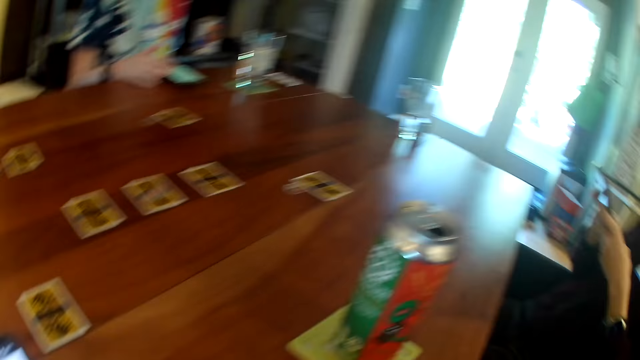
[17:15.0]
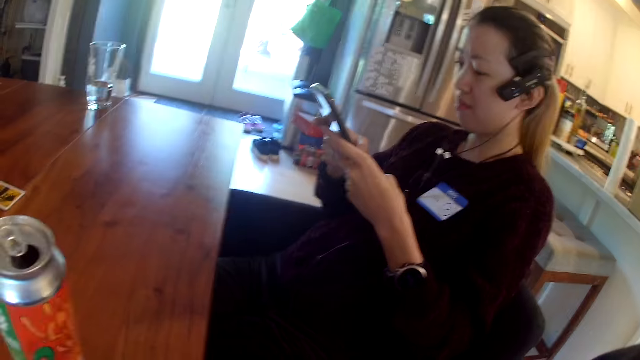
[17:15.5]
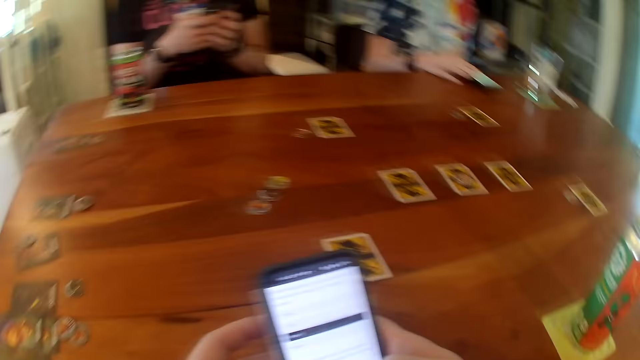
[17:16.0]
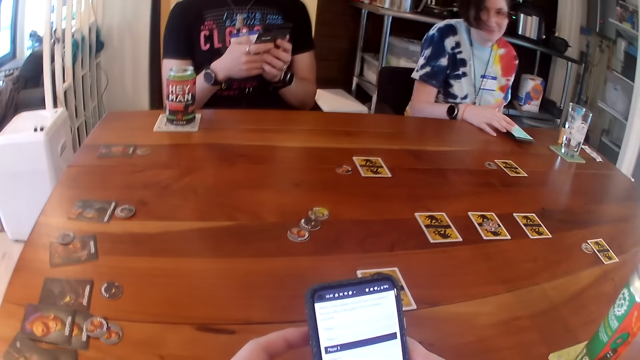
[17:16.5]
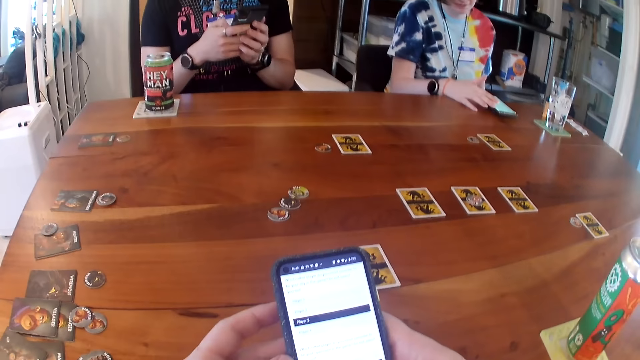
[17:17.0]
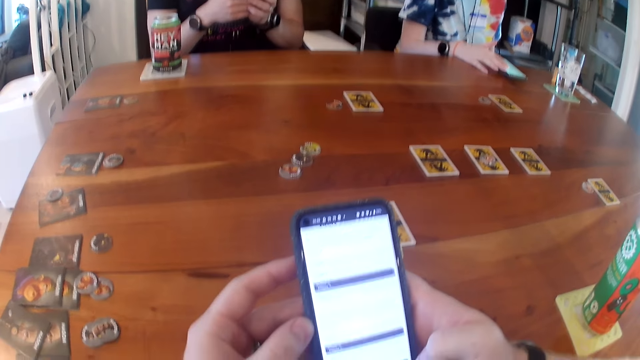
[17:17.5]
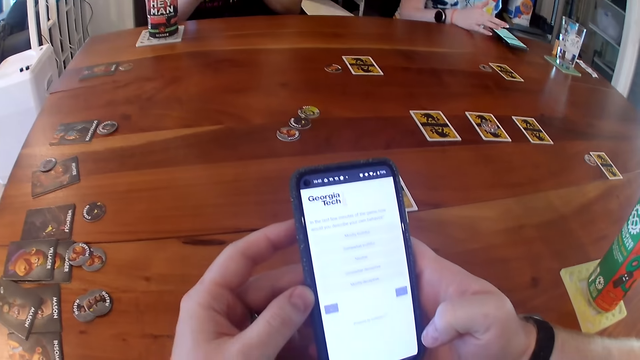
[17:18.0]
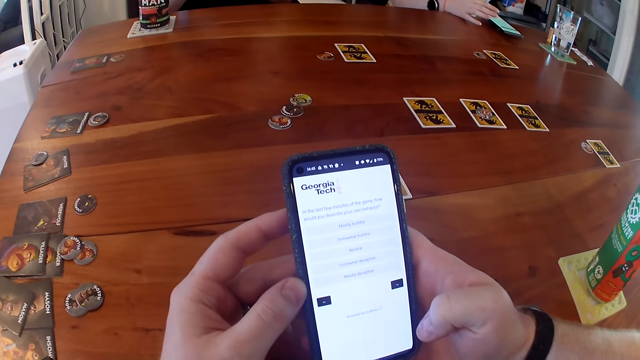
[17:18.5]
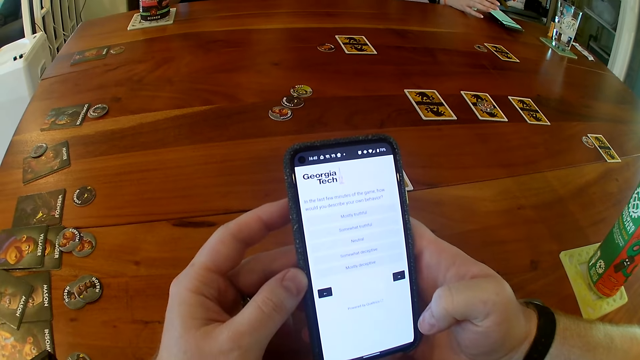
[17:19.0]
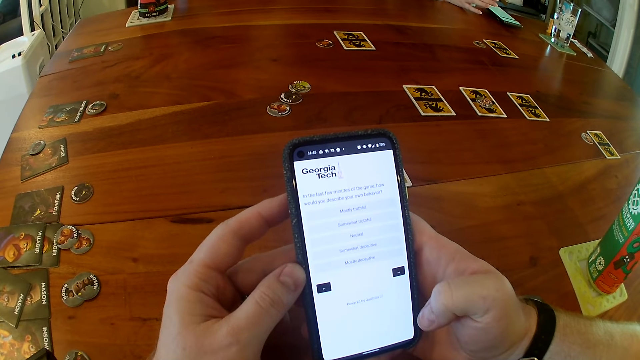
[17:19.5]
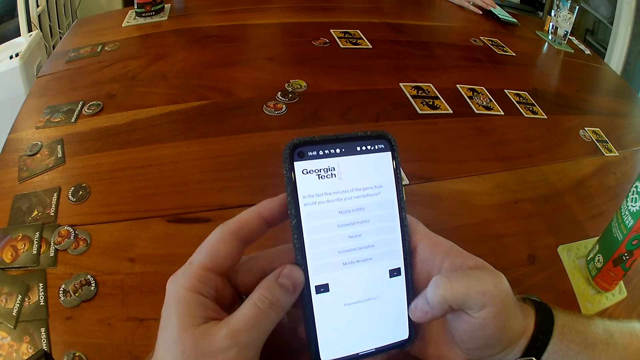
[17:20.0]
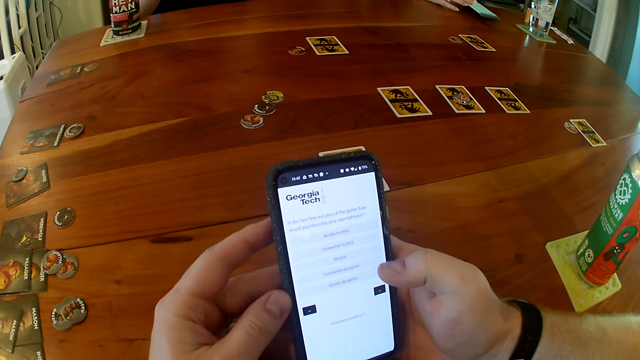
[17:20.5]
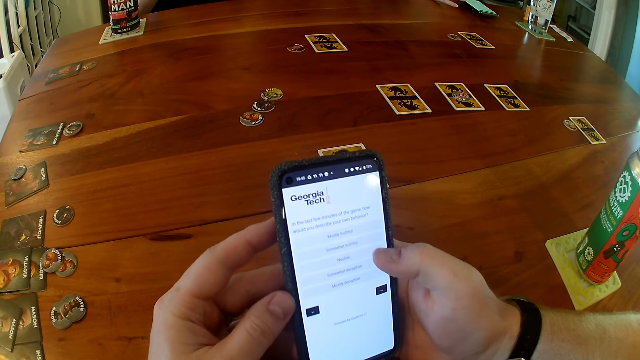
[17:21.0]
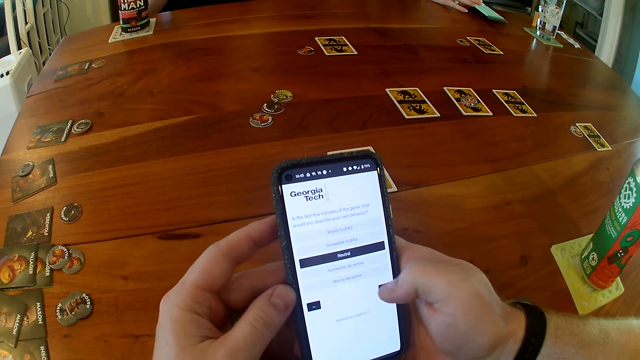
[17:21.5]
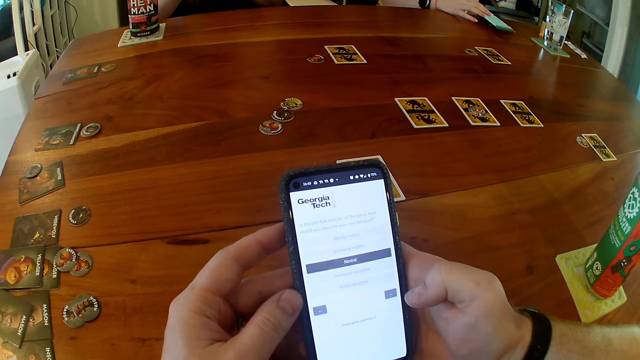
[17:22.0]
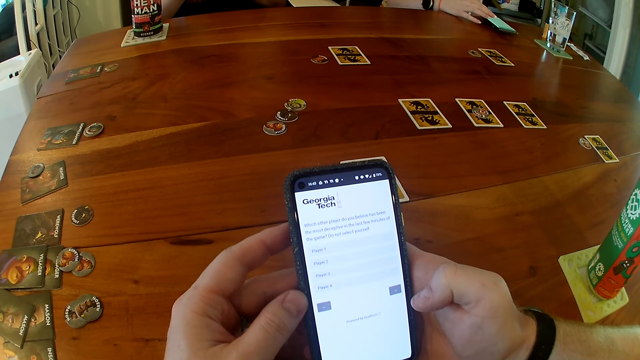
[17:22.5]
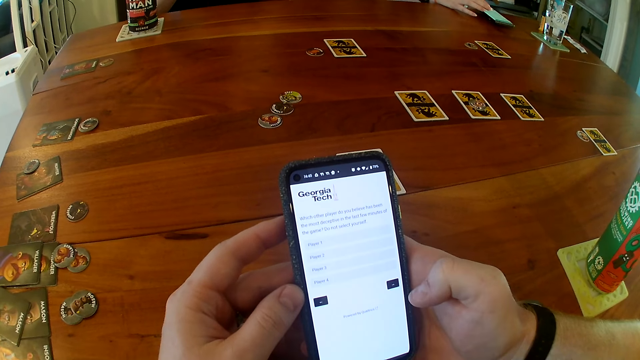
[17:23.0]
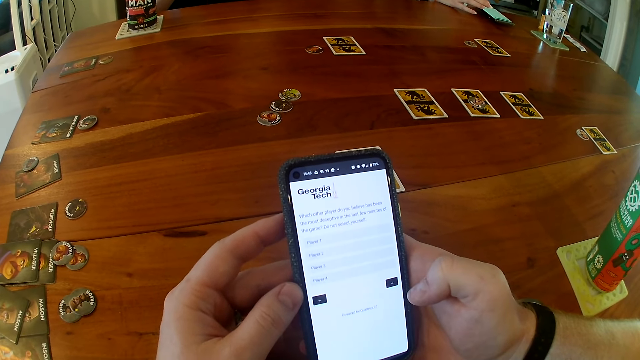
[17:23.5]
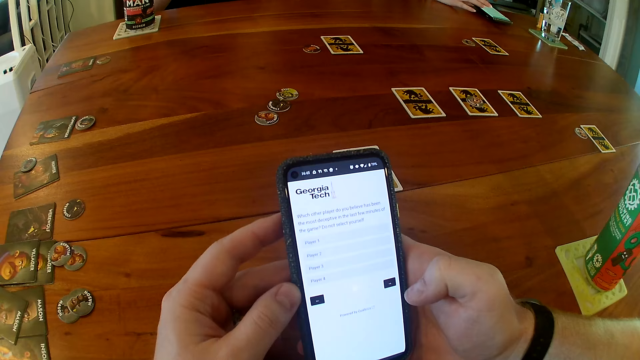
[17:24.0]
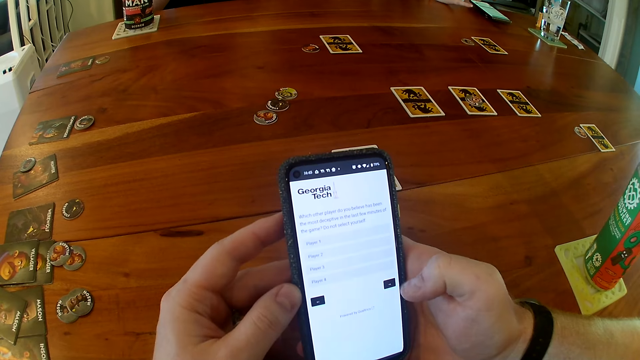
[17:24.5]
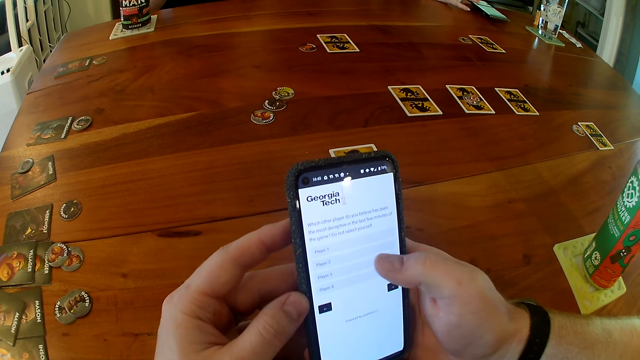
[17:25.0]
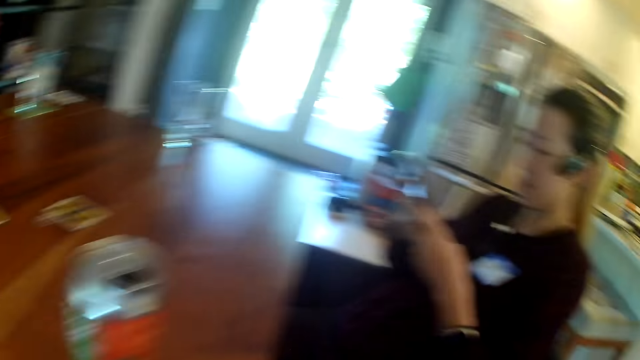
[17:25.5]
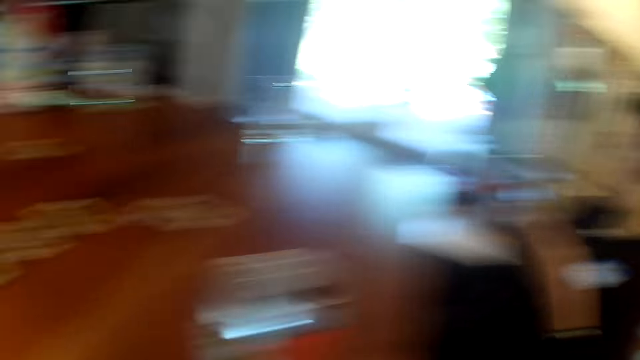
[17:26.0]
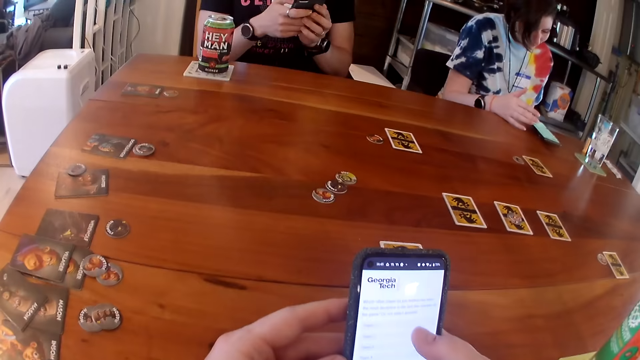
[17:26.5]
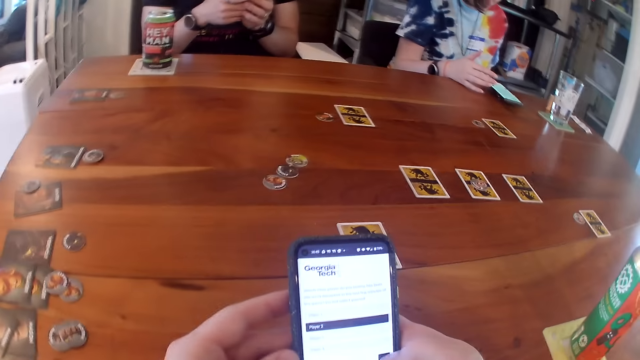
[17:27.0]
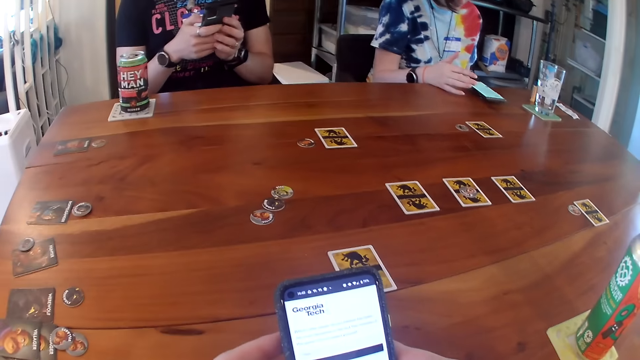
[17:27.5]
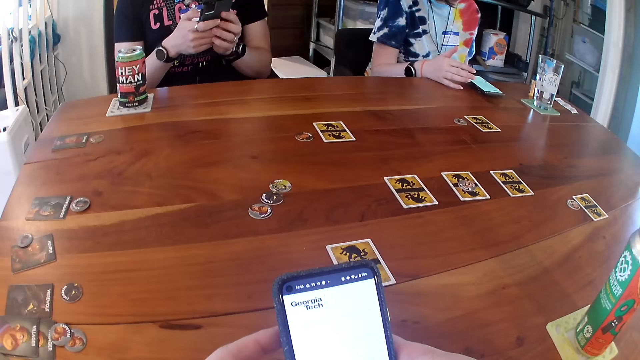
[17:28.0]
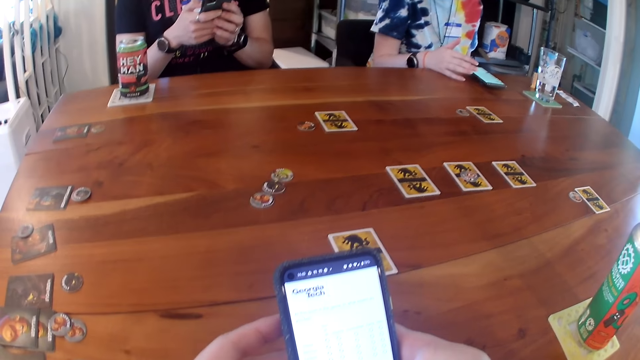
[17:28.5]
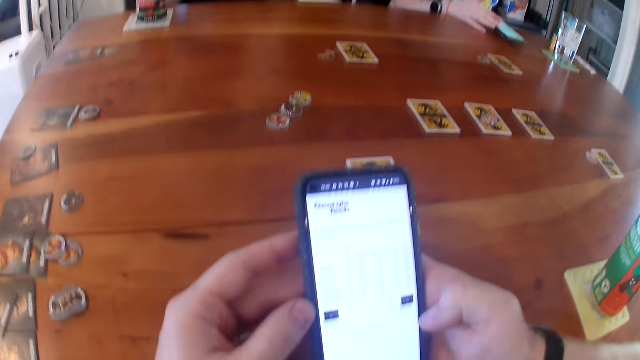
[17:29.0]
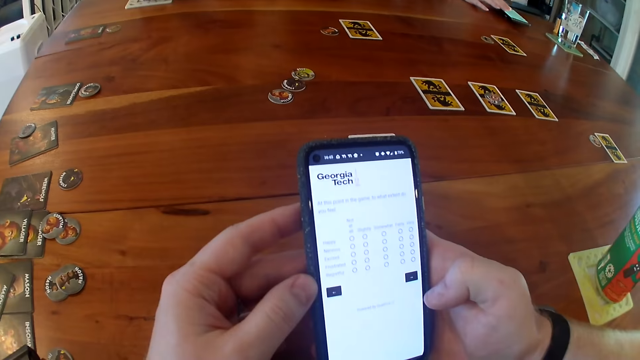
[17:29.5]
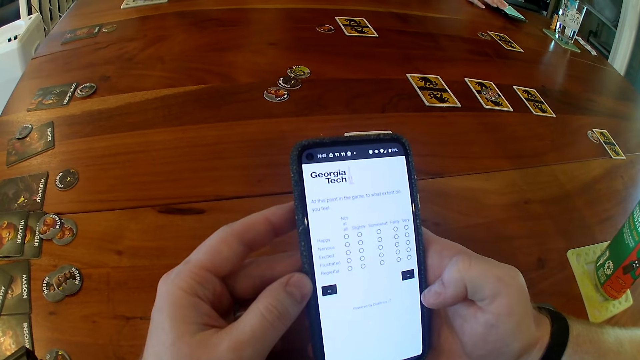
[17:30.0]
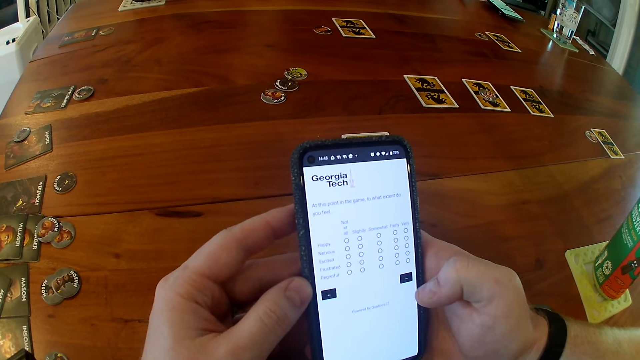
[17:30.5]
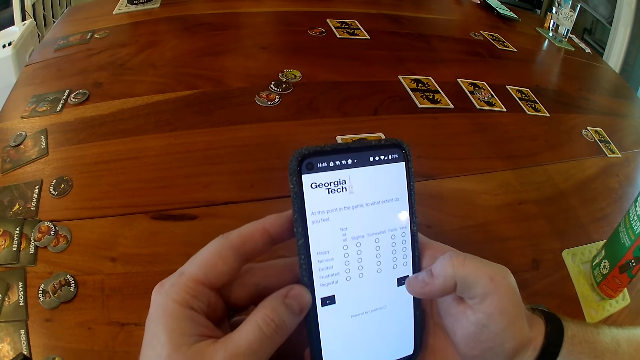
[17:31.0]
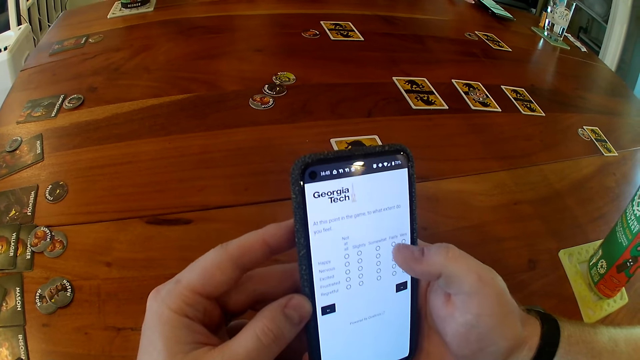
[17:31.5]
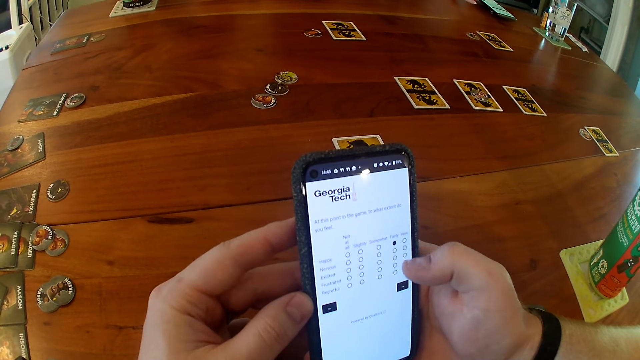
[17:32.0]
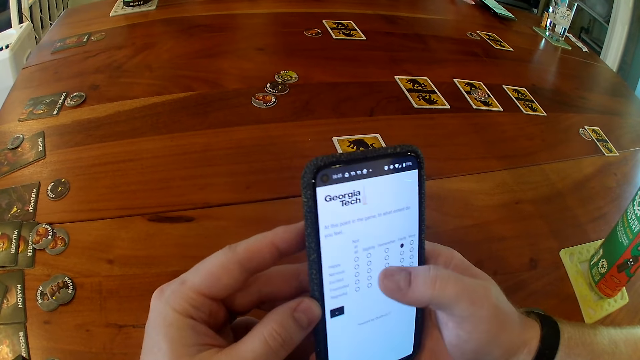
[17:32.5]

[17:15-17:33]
The woman operates the phone with her right hand. A man and another woman use the phone. The camera wearer uses the phone. The first woman uses the phone. The camera wearer looks around. They use the phone.

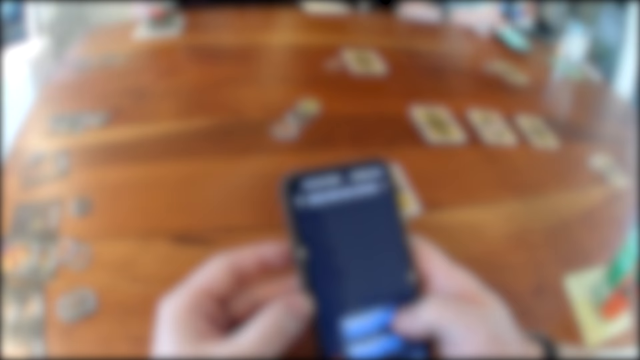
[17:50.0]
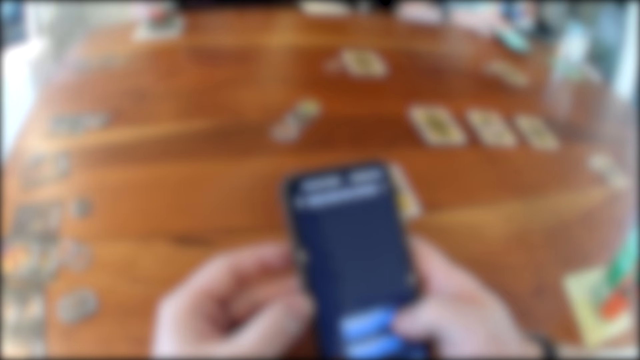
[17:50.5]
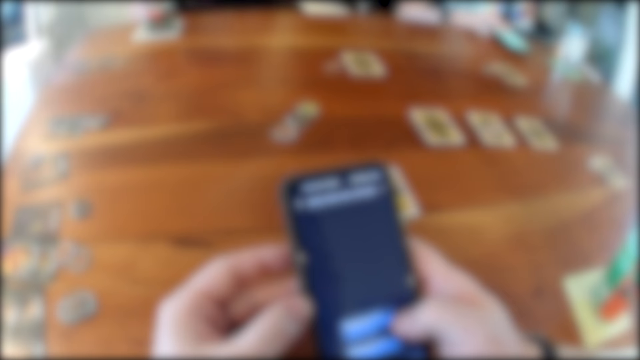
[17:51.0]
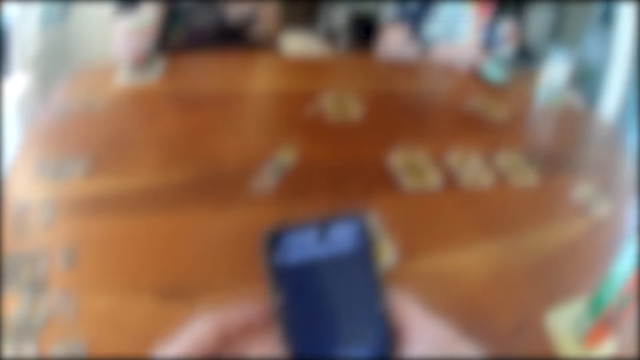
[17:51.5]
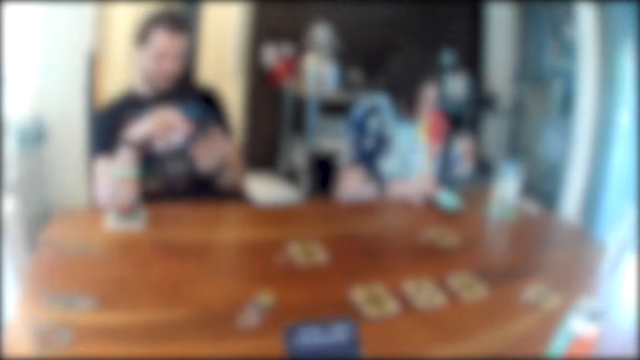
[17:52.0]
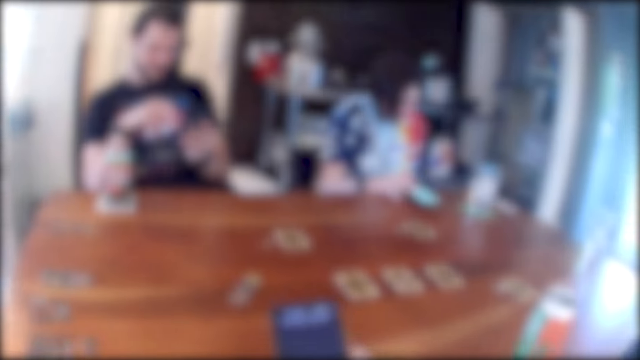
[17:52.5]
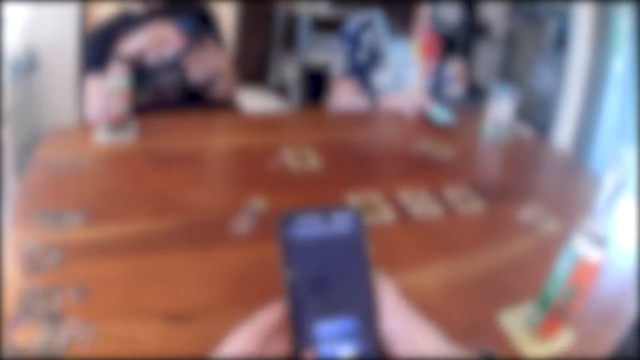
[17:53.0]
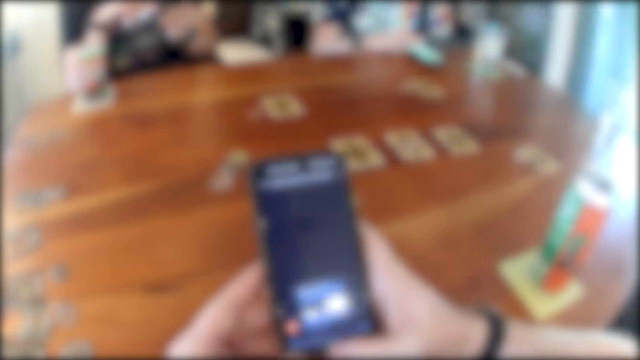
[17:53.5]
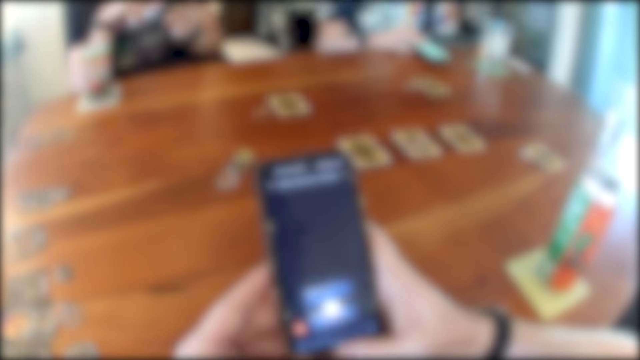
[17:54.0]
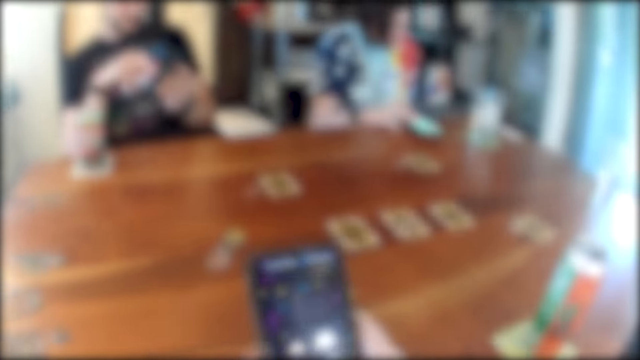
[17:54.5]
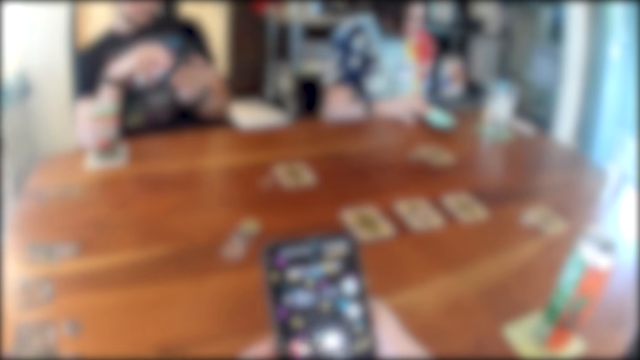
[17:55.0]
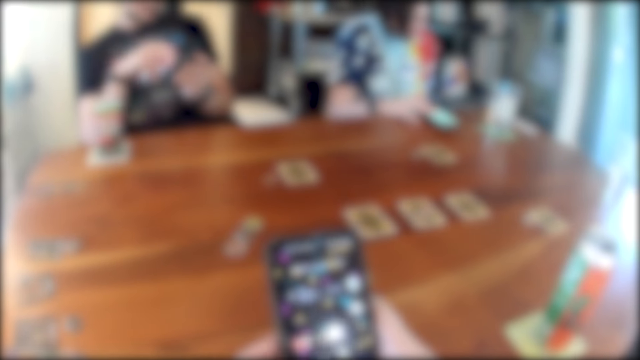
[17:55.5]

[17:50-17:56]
The camera wearer interacts with the man, the woman and the other woman.
